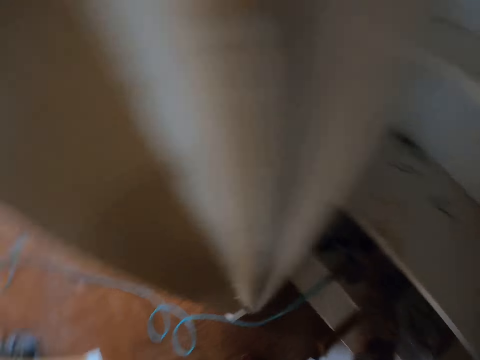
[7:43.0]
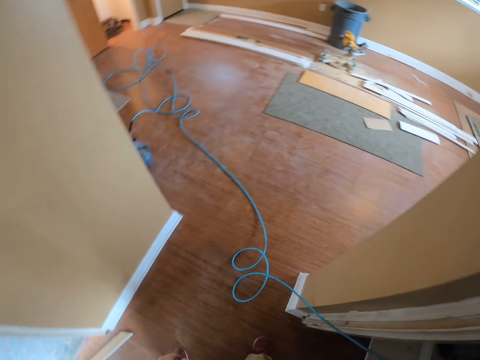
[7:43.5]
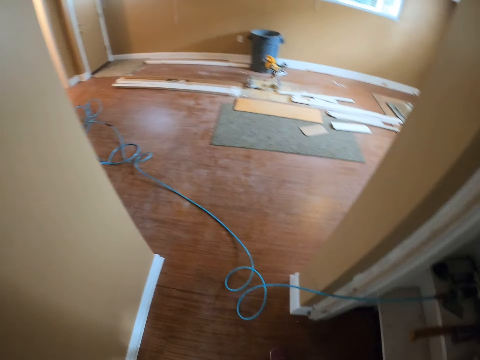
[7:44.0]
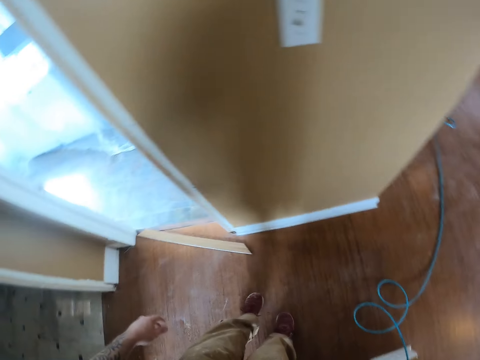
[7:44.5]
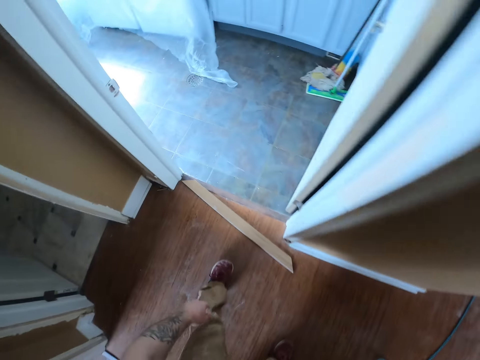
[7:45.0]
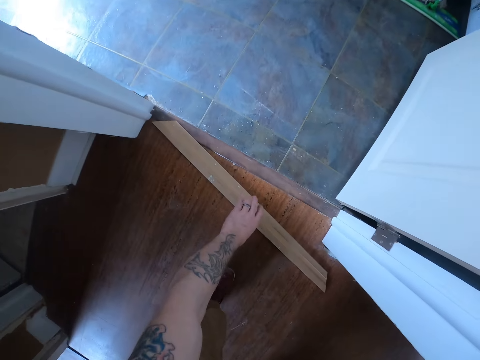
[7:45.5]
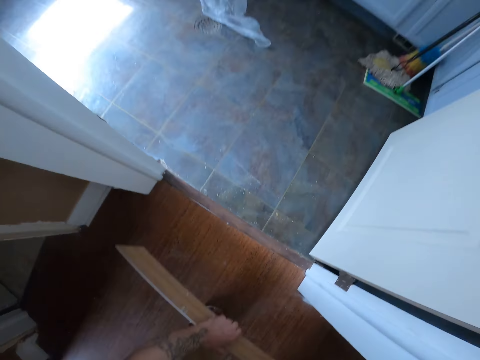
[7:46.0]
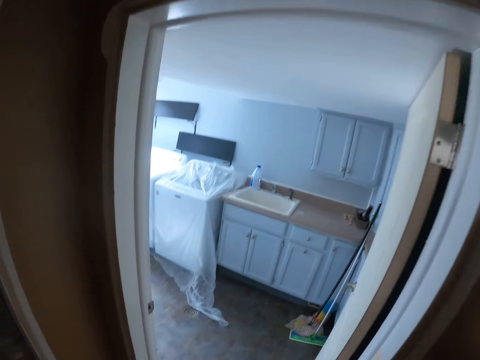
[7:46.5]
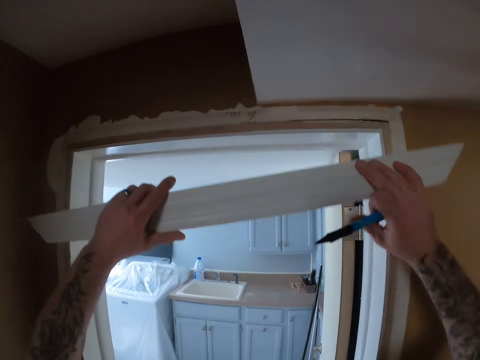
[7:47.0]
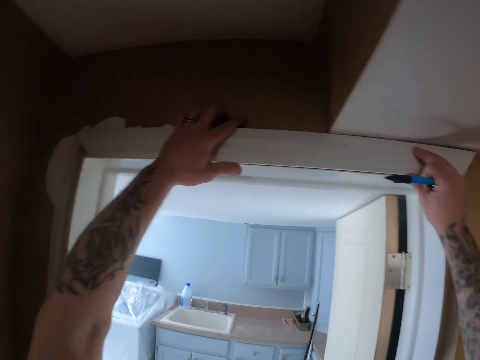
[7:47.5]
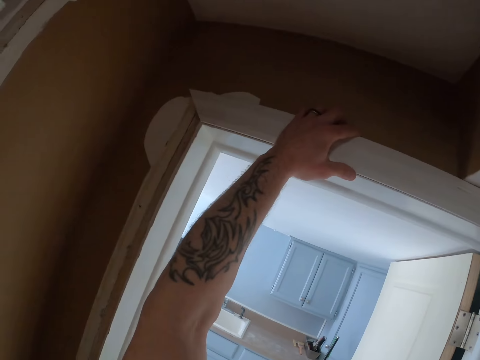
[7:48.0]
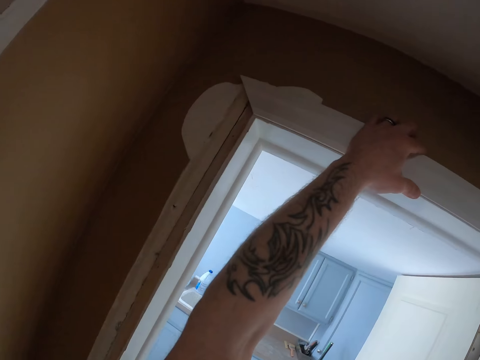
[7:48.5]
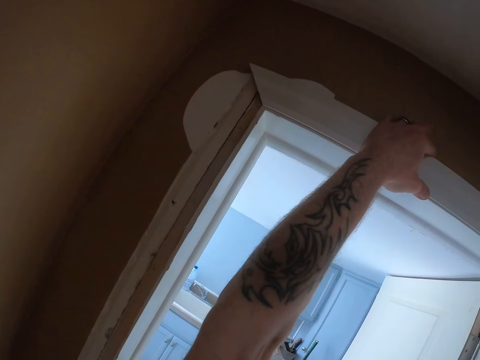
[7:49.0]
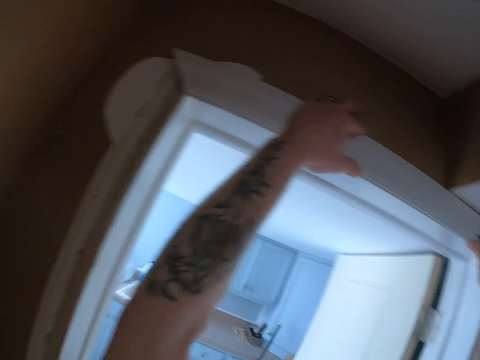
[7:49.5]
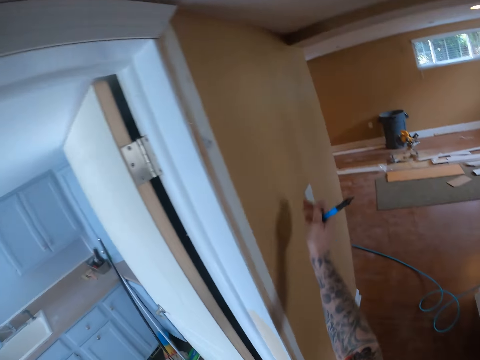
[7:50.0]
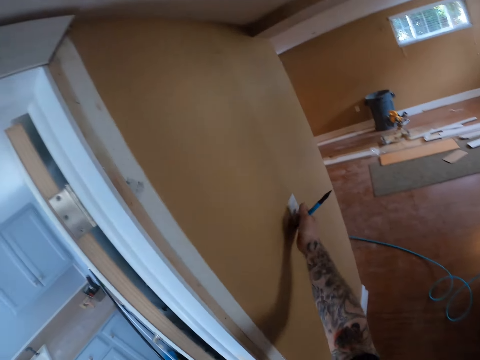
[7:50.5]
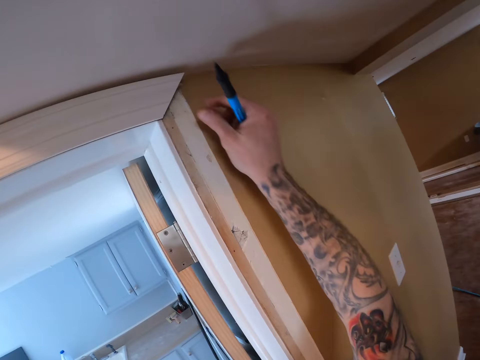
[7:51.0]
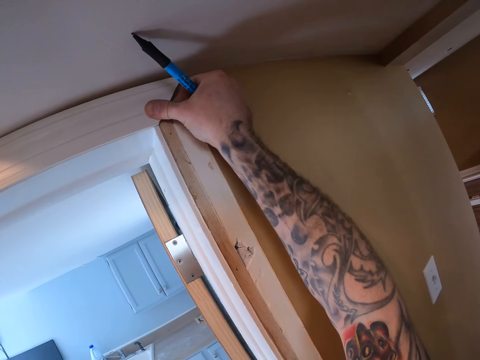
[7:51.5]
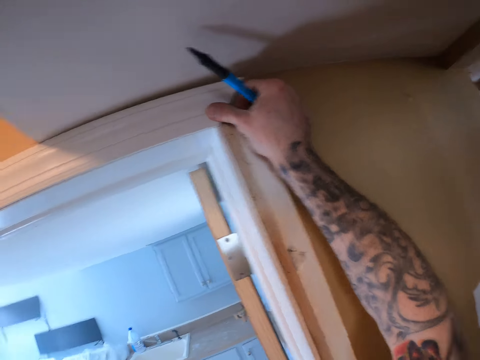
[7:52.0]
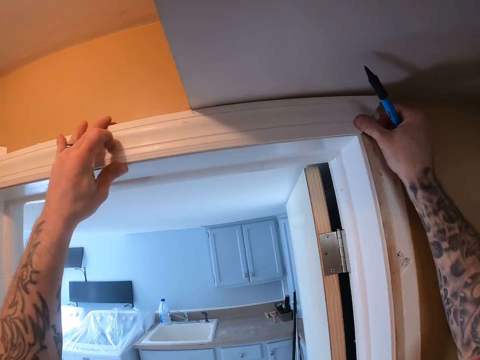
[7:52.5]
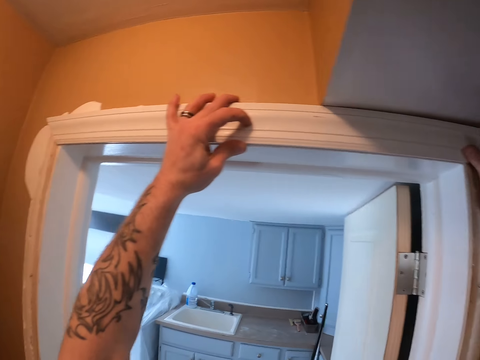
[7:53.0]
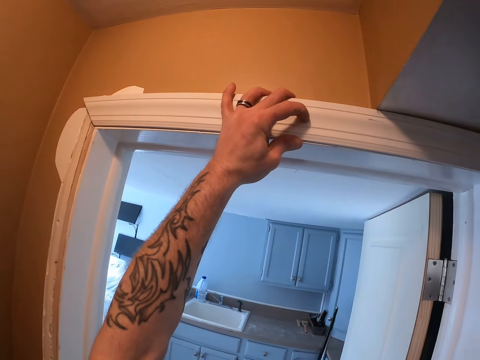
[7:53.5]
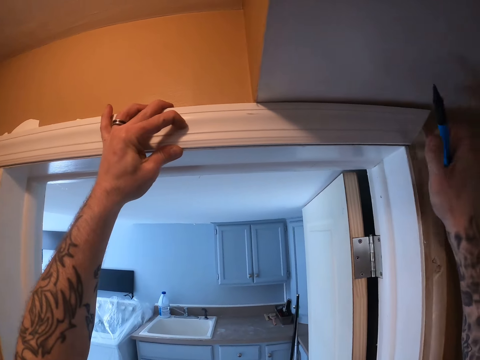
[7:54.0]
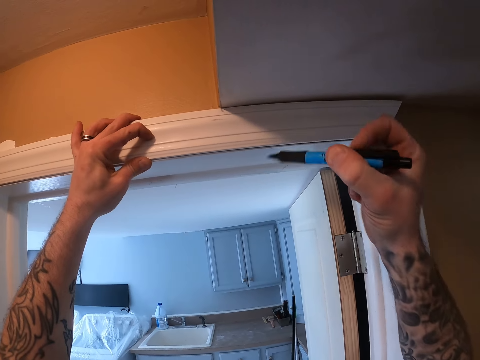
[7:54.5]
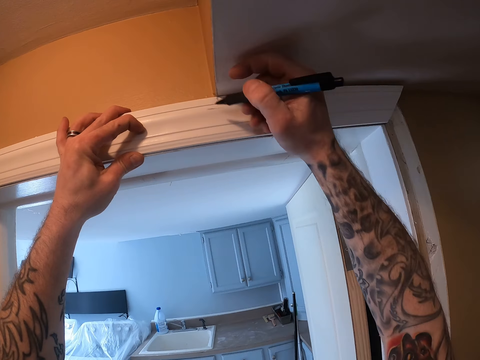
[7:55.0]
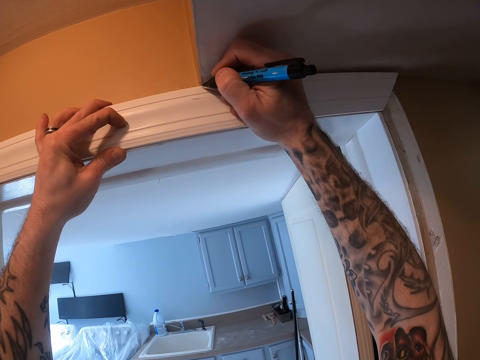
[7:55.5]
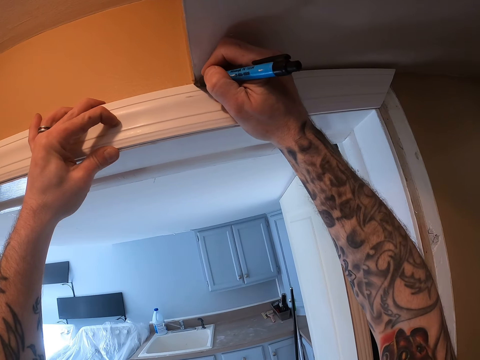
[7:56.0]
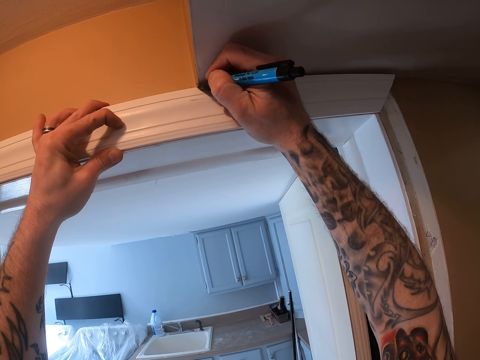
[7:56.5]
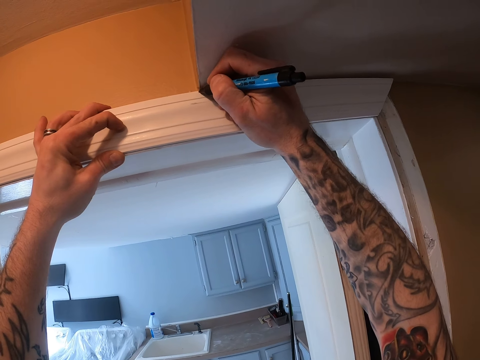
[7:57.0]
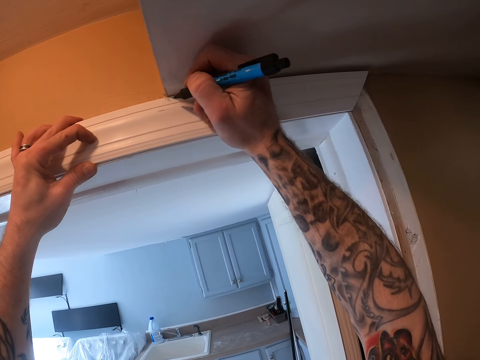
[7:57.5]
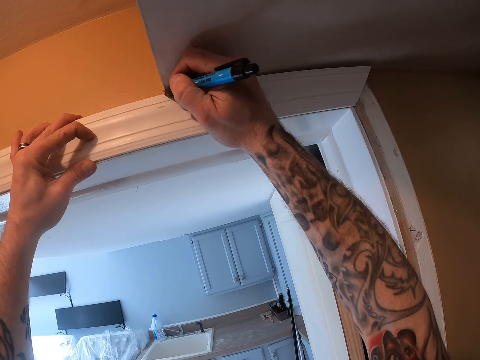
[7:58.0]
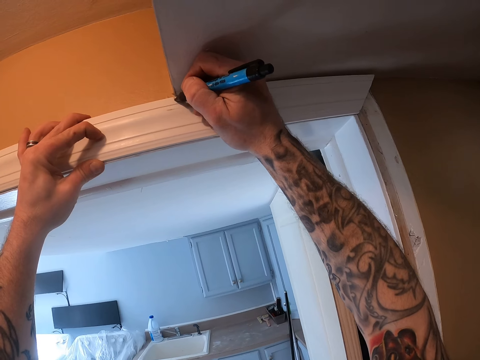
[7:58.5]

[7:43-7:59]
The camera wearer puts the impact nail gun or staples machine on a shelf. They turn. They pick up the wood plank. They put the wood plank on the wall. They turn on the light. They fix the wood on the door frame. They mark the wood plank with a pen.

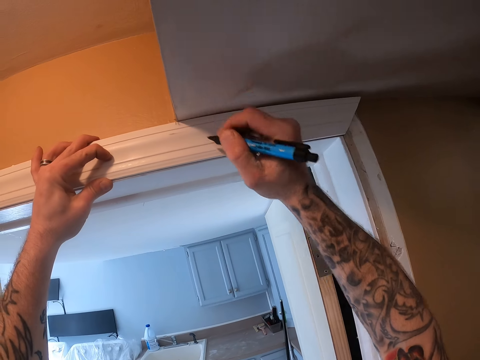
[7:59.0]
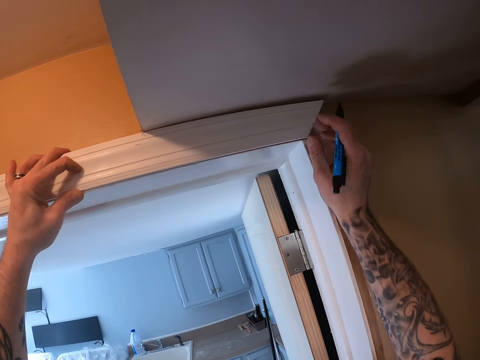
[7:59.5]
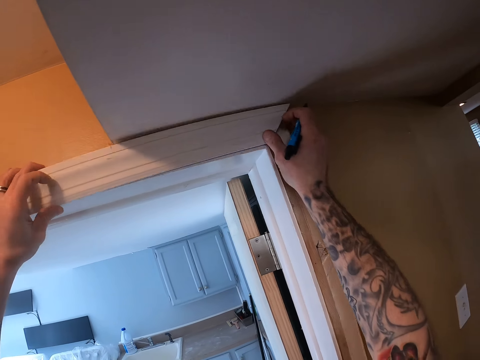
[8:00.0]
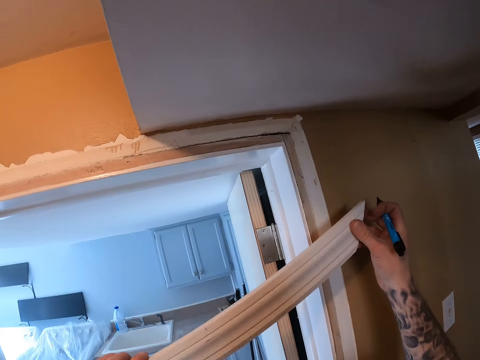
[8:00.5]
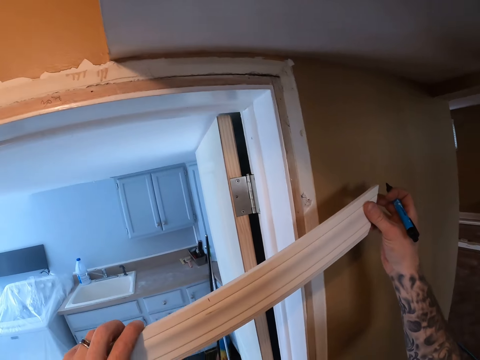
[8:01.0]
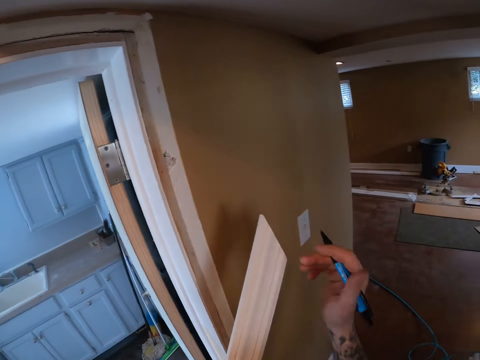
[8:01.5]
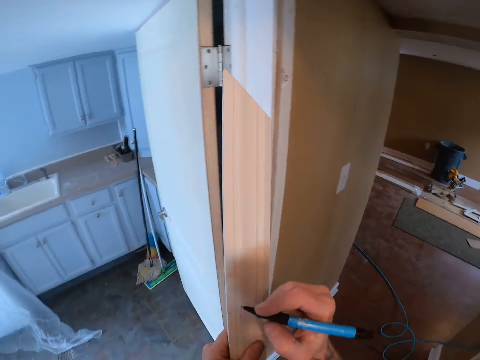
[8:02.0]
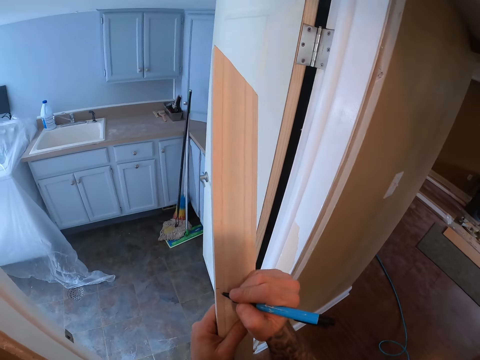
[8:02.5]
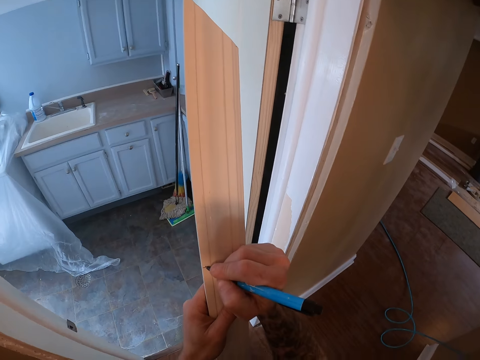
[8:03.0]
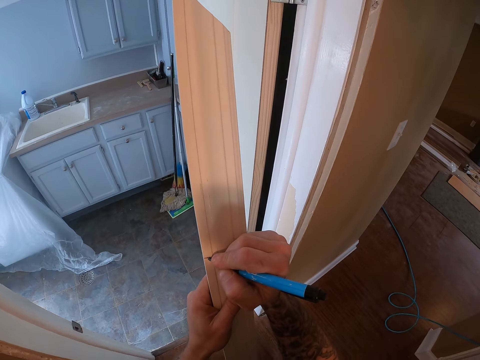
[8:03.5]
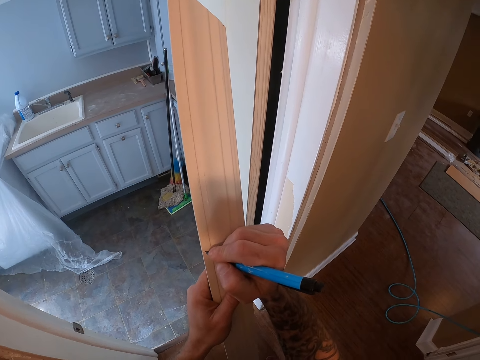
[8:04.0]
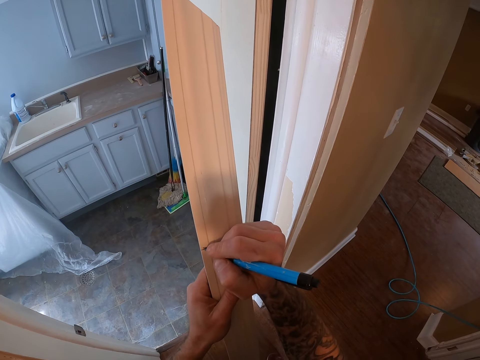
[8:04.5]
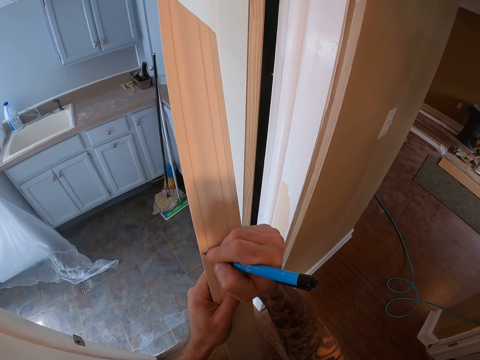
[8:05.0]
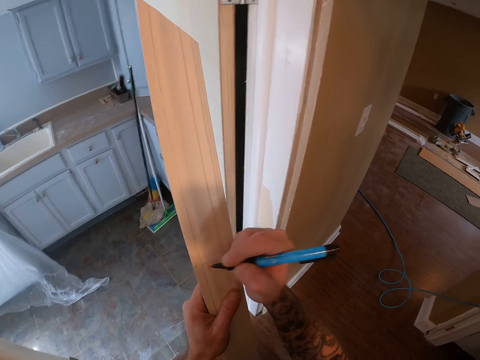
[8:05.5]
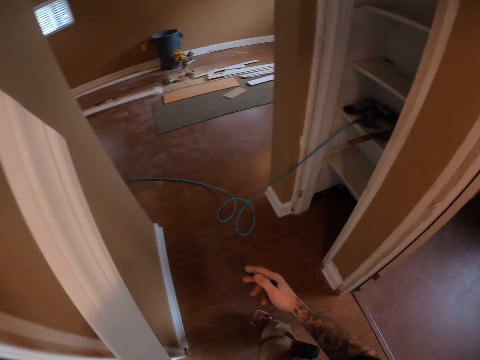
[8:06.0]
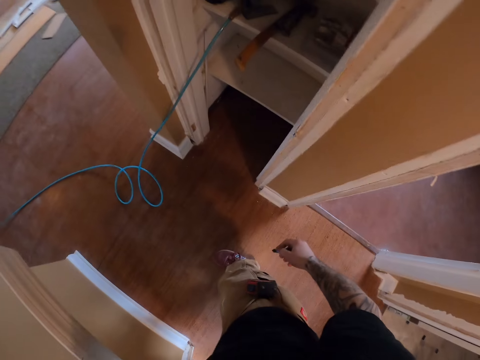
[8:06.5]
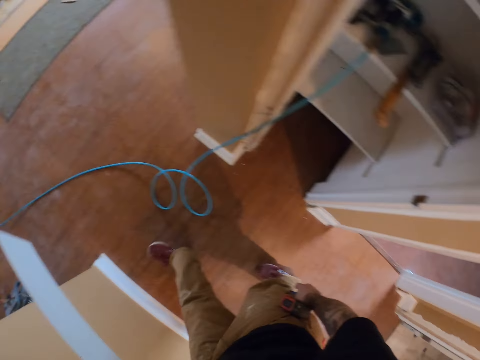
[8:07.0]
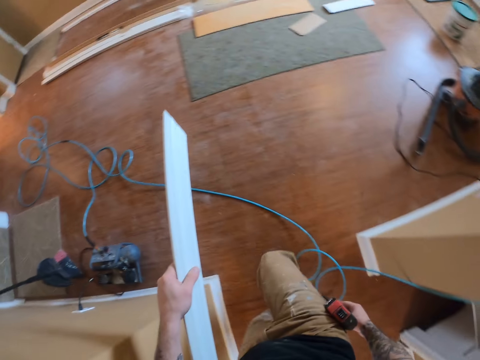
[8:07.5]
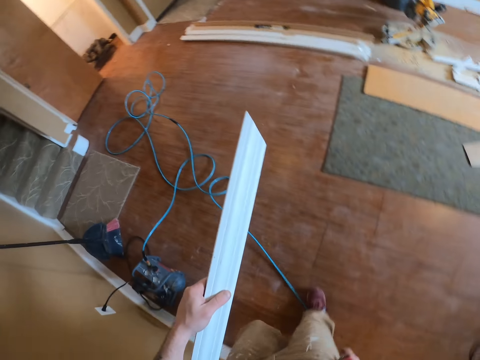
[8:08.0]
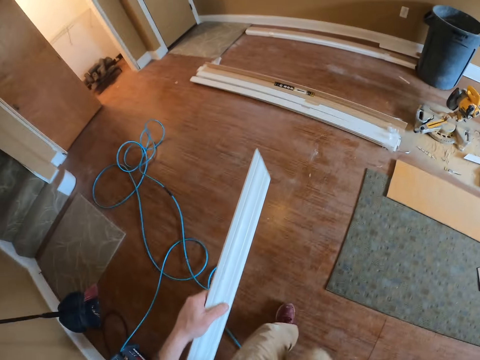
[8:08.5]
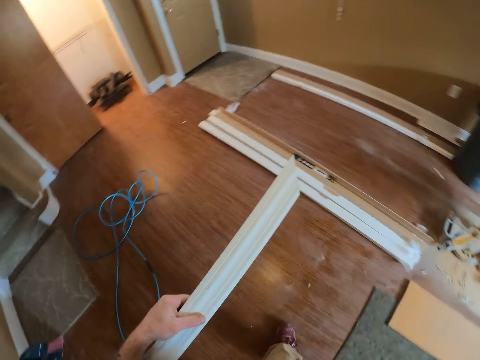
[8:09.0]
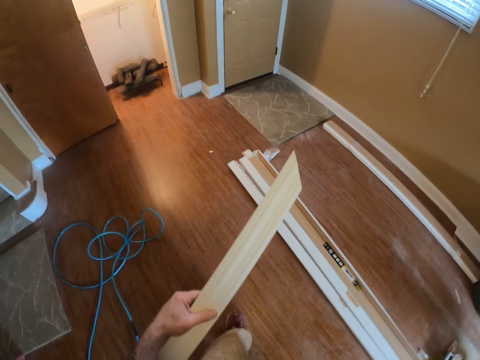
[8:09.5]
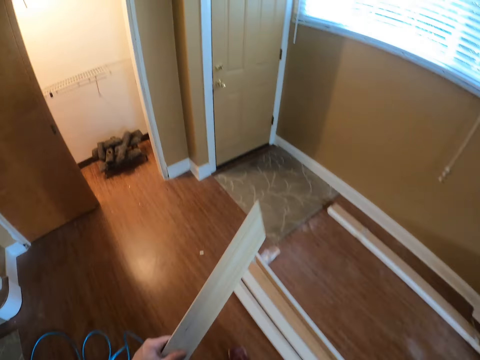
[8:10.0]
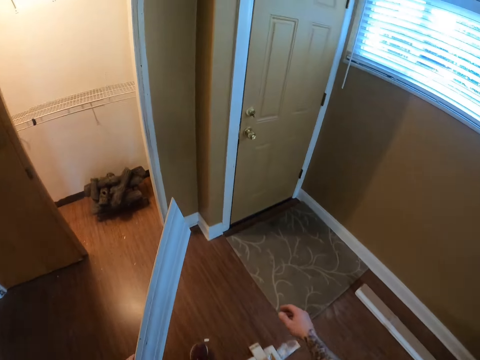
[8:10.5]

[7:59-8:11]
The camera wearer picks up the wood plank. They mark the wood plank with a pen. They walk around.
